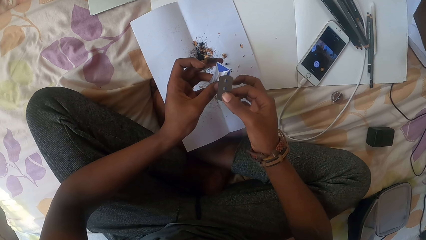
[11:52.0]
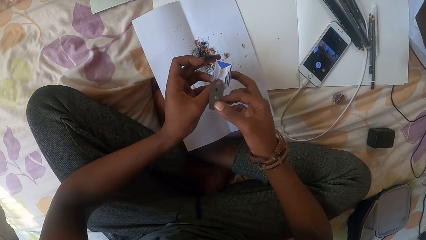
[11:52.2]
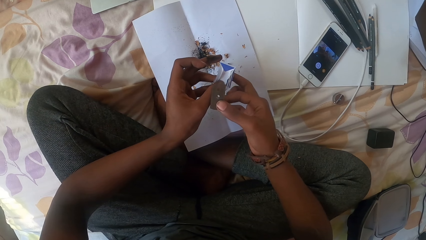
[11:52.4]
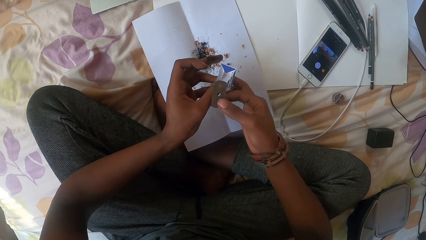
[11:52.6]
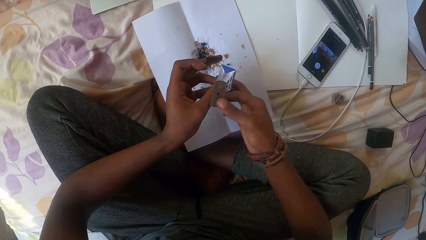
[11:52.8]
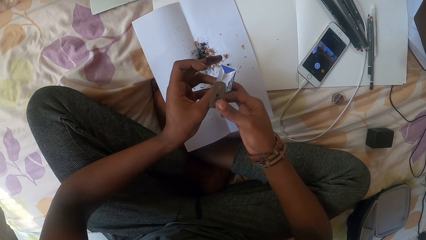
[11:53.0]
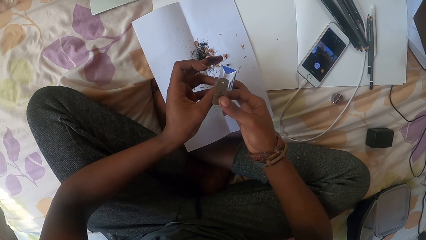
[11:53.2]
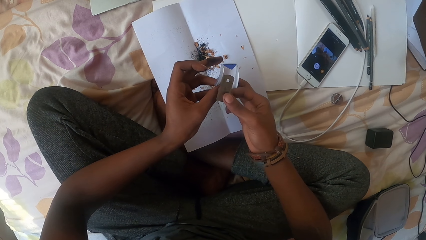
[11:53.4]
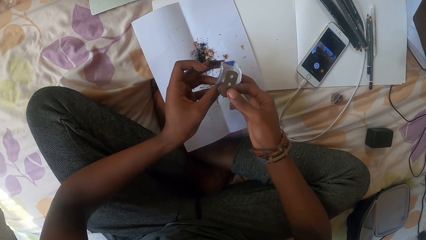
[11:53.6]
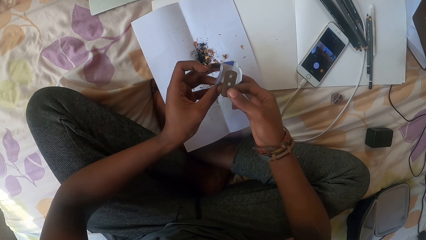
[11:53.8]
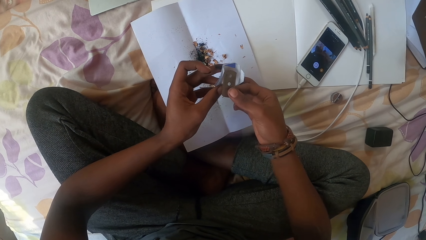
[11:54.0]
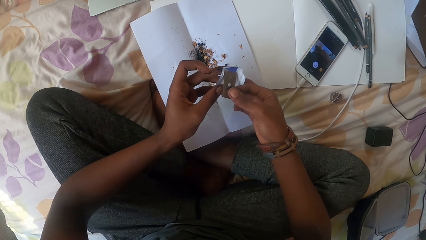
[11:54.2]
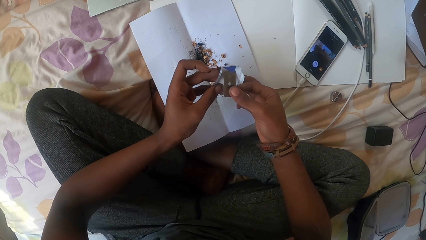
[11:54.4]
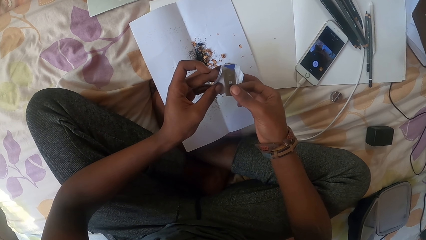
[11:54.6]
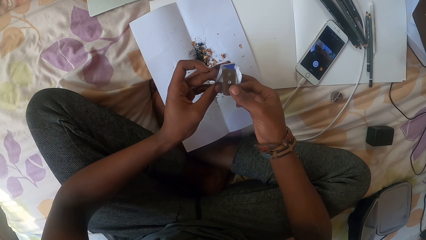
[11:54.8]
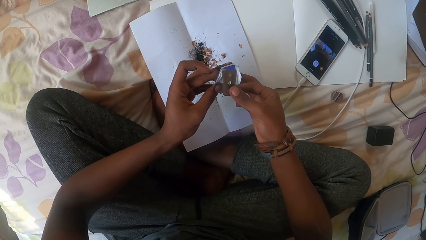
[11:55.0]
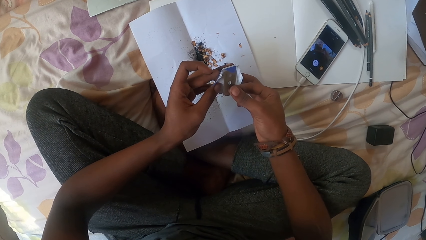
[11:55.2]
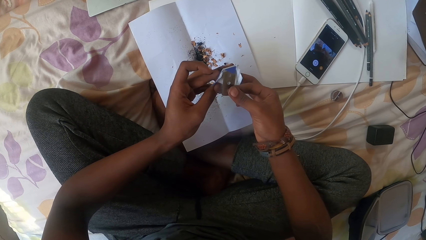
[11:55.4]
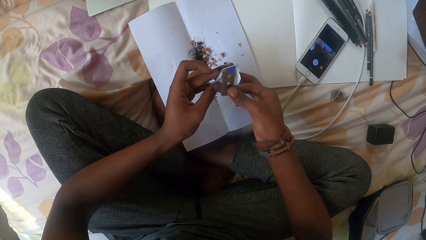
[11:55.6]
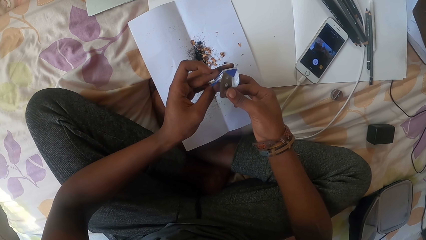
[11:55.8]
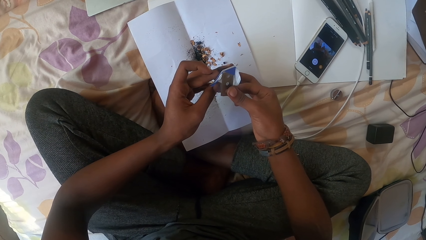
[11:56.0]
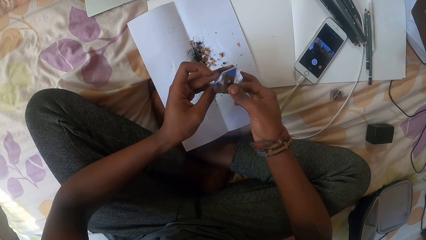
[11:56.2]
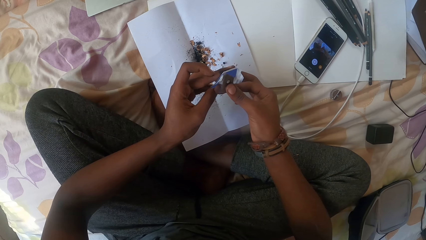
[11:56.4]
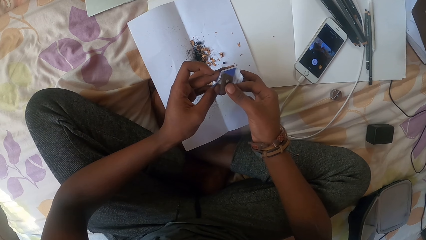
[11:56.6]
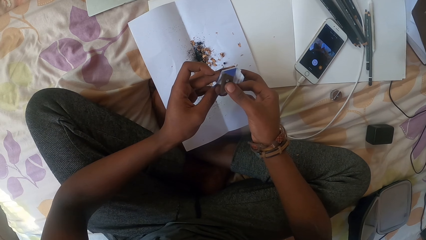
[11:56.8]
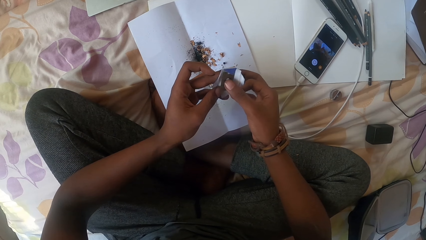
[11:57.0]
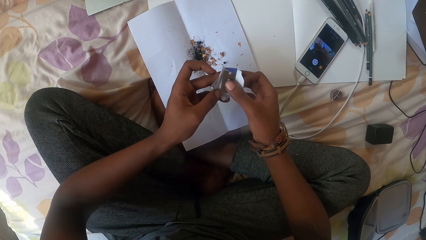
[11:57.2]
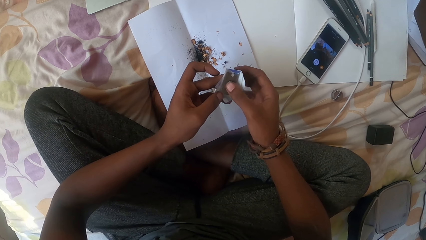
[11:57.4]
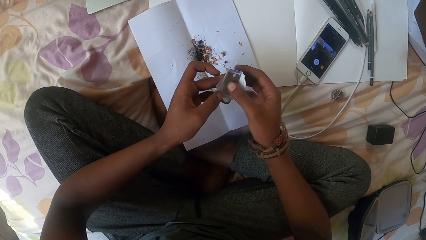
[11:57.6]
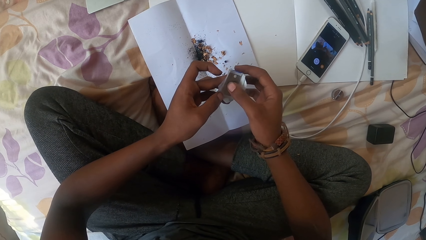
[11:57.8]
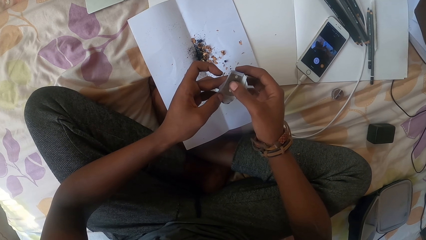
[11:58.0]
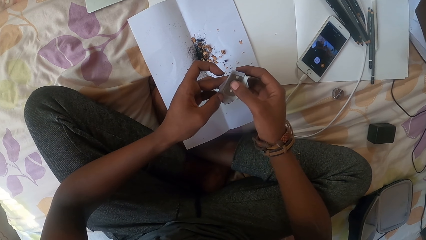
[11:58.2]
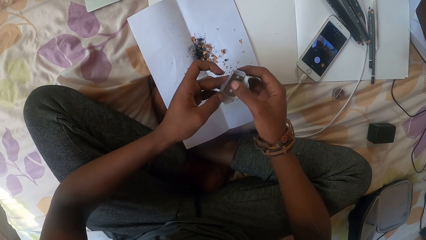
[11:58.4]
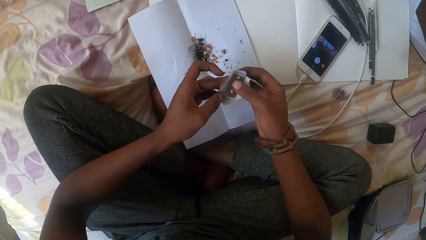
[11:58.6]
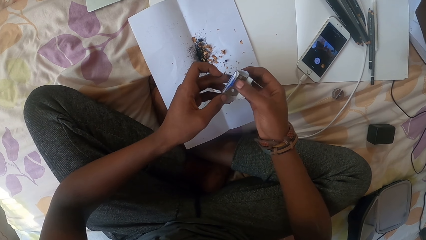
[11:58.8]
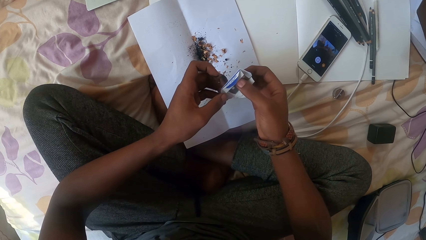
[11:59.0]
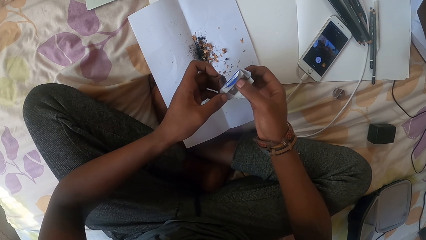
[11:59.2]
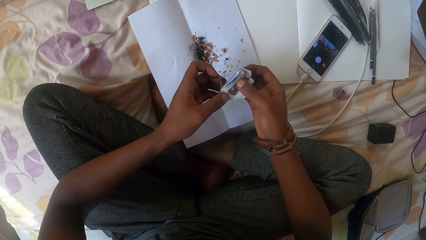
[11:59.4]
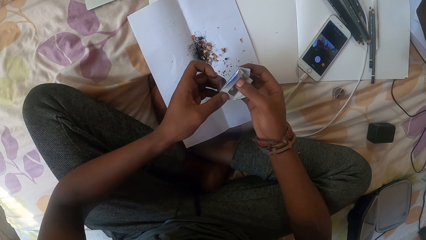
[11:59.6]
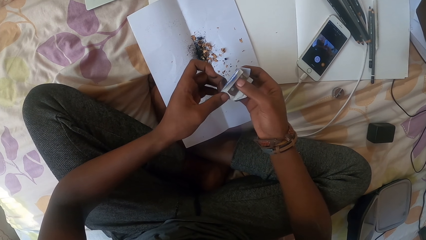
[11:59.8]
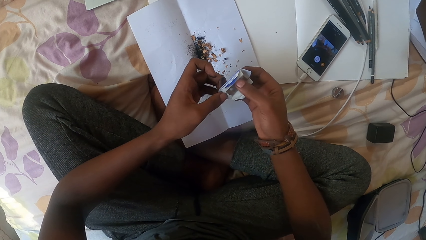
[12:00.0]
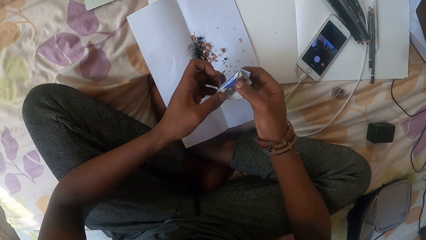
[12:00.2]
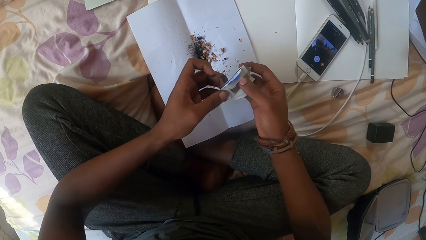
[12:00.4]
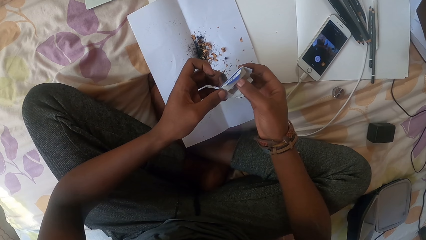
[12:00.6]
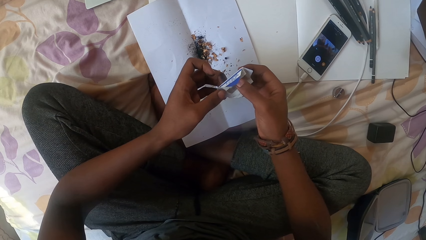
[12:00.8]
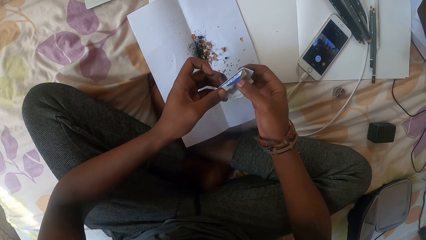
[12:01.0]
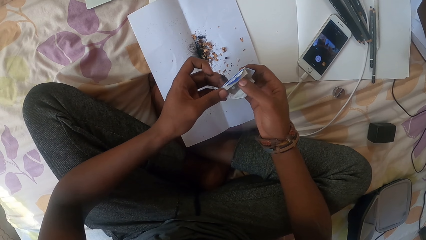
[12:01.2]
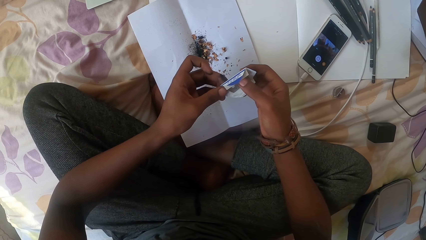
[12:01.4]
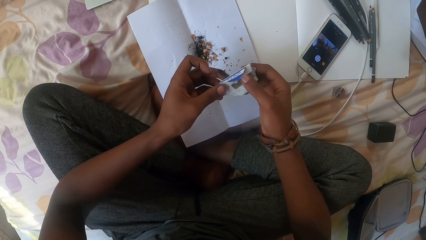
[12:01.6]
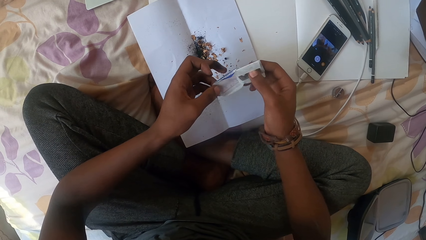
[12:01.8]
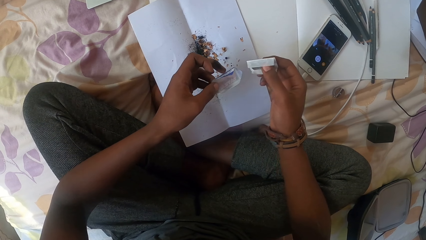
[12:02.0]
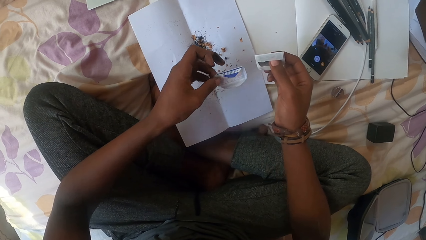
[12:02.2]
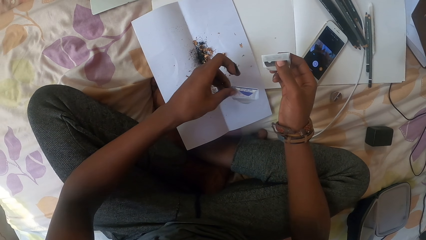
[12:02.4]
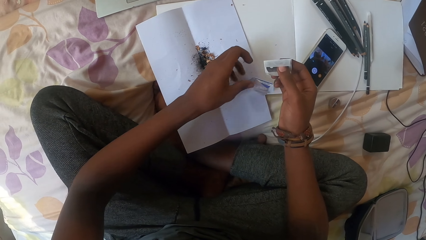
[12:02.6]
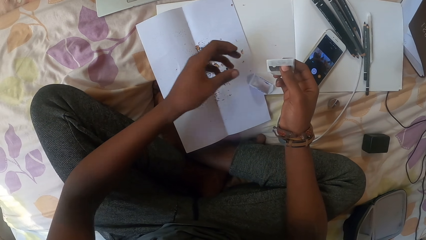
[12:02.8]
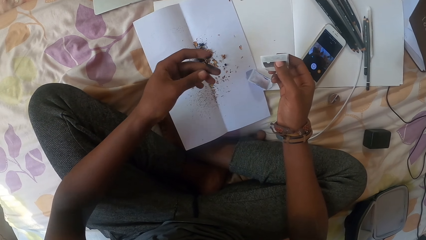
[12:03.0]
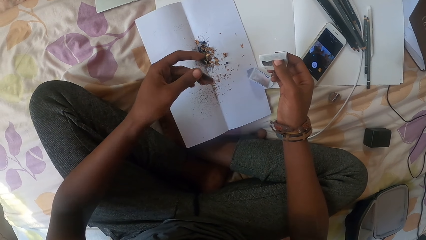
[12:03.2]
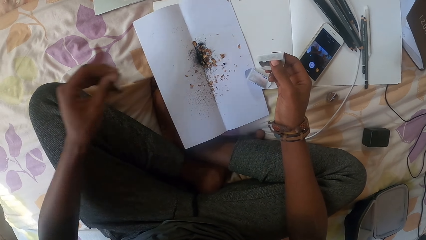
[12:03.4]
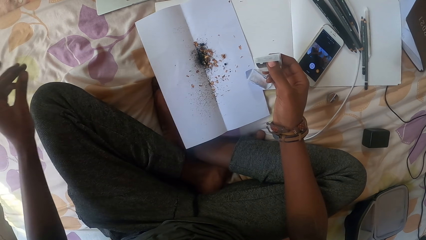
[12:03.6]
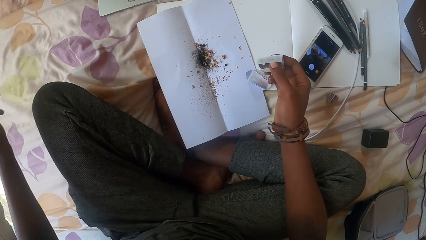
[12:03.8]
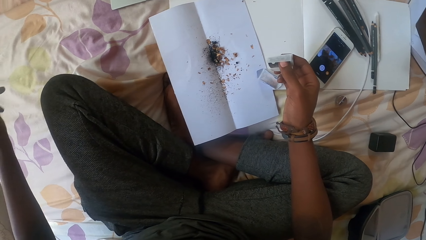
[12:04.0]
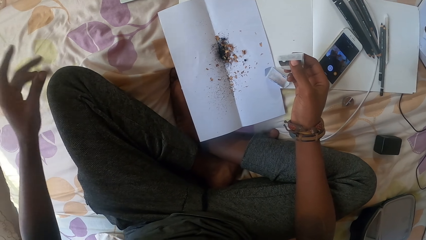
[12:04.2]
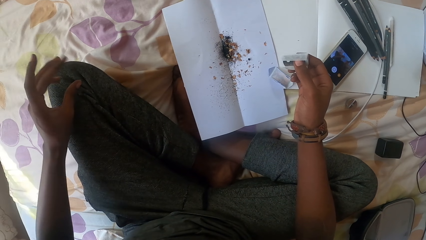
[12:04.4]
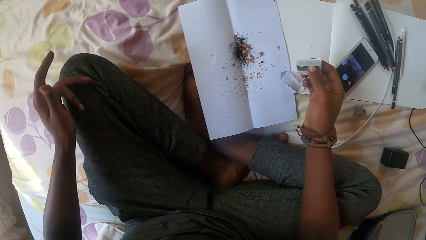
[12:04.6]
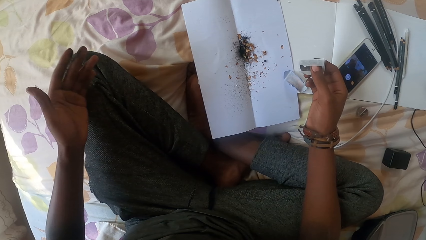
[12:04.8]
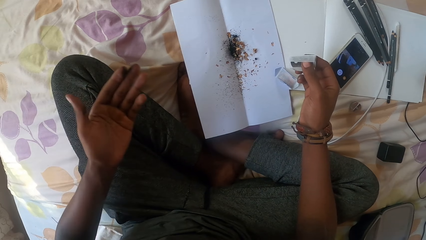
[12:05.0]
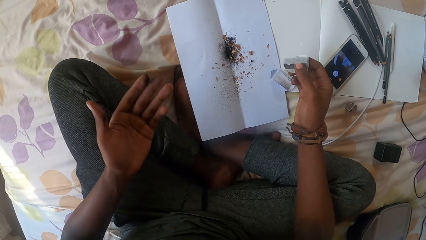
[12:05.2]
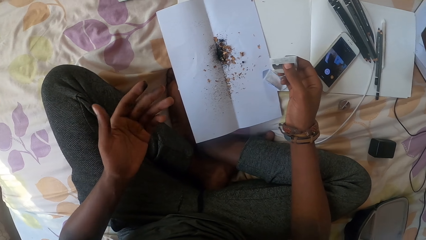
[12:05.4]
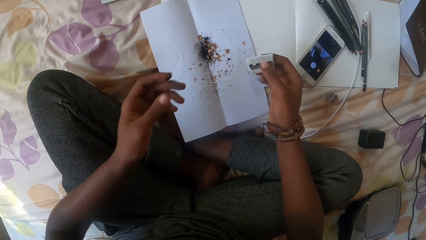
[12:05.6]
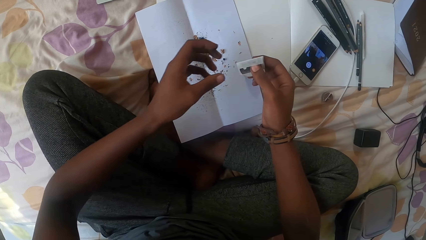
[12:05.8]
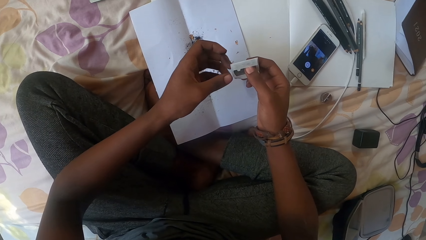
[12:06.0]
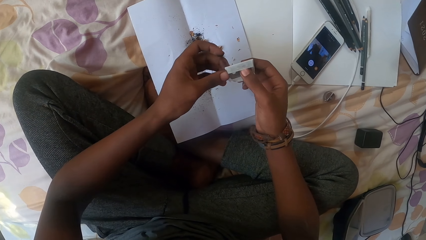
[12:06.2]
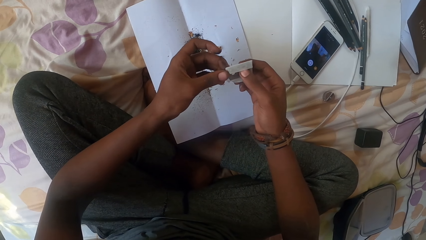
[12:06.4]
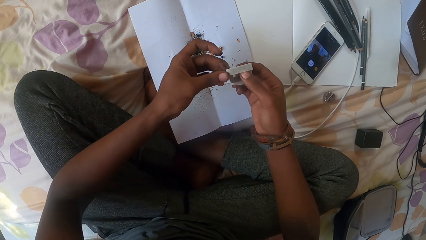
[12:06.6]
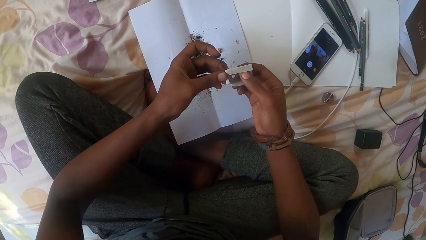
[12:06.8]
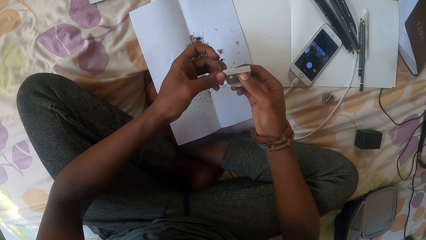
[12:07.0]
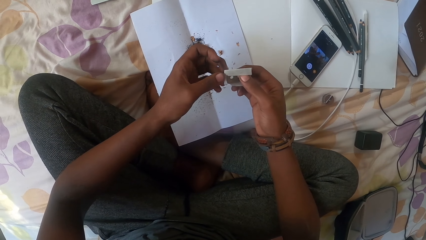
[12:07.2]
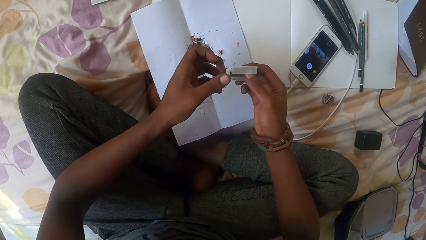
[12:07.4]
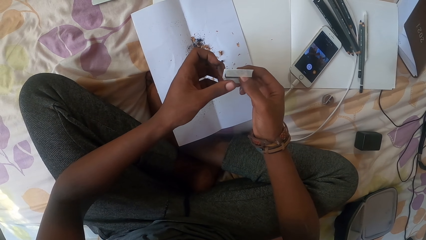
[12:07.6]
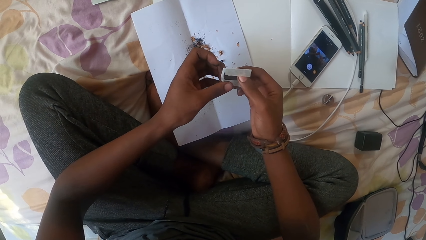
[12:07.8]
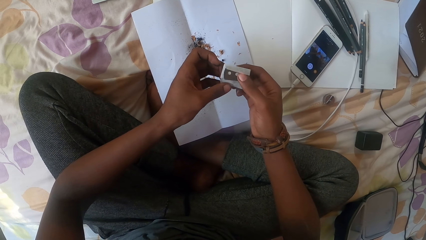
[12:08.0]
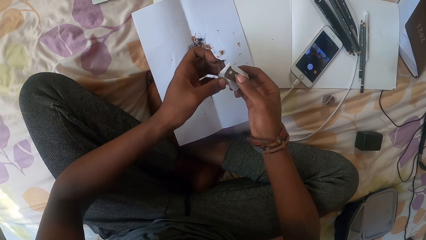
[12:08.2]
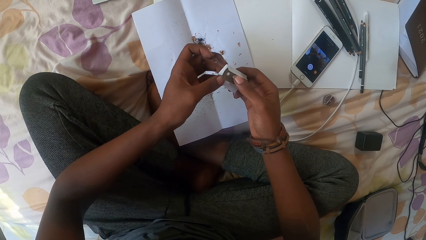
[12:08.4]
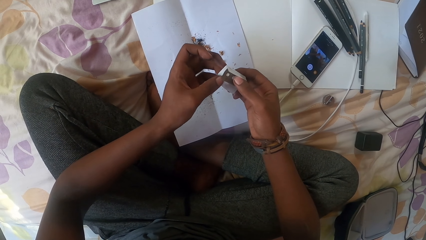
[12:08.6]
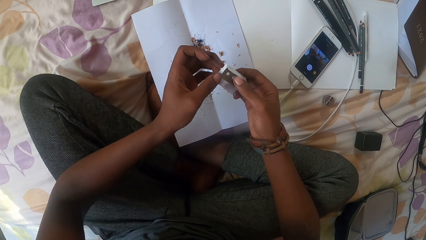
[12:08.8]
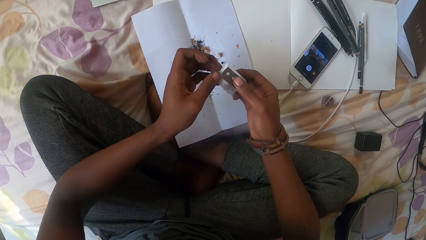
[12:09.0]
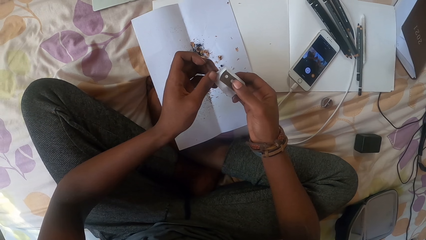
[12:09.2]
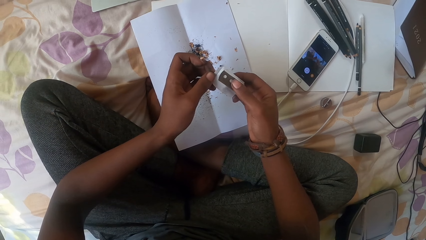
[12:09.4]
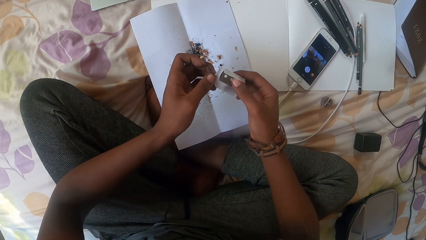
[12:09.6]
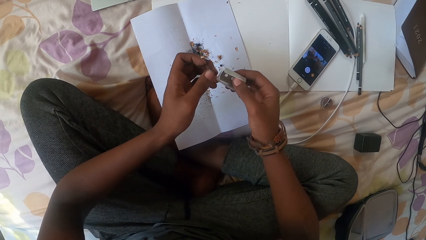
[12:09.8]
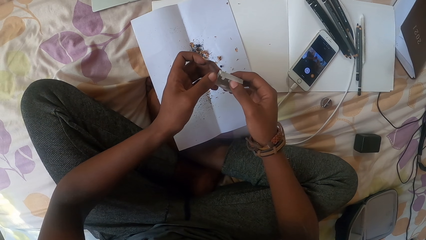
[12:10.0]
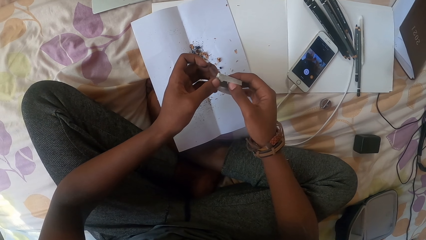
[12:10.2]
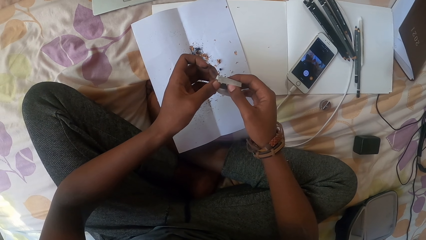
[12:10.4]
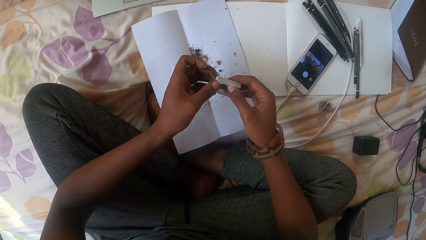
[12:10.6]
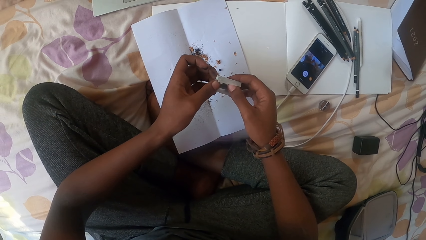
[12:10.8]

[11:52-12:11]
The camera wearer puts the razor blade into the razor blade sachet. He drops the razor blade sachet. He removes dust on his fingers. He shakes the fingers. He looks at his hand. He covers the blade. He opens the razor blade sachet.
